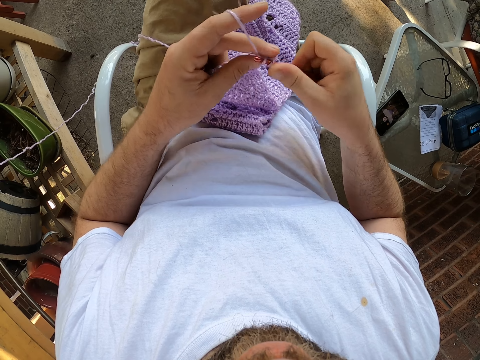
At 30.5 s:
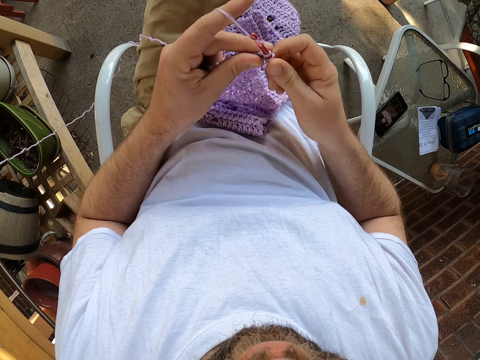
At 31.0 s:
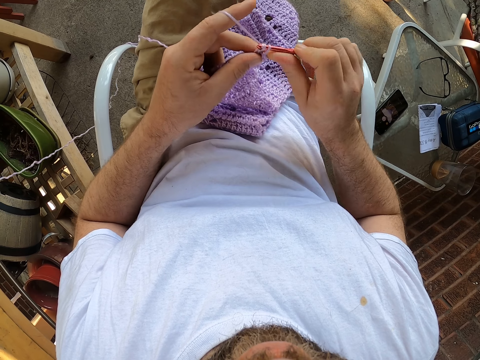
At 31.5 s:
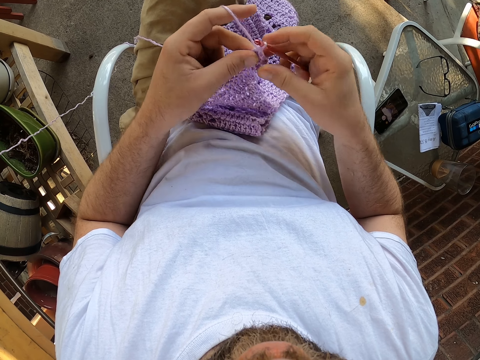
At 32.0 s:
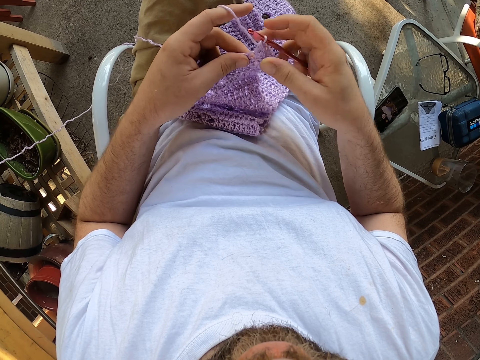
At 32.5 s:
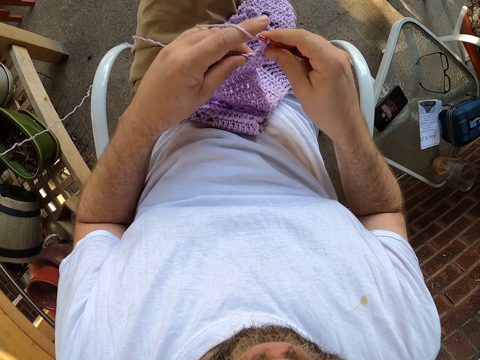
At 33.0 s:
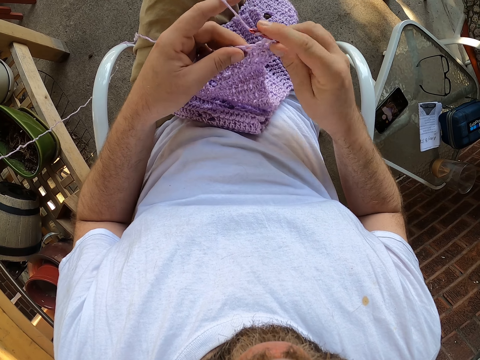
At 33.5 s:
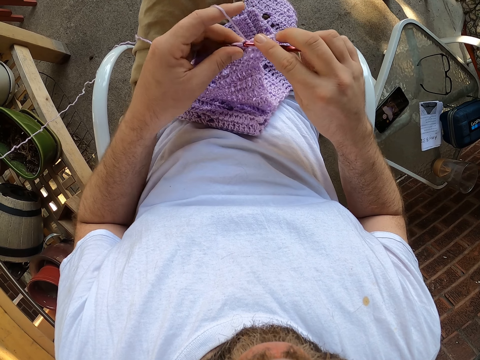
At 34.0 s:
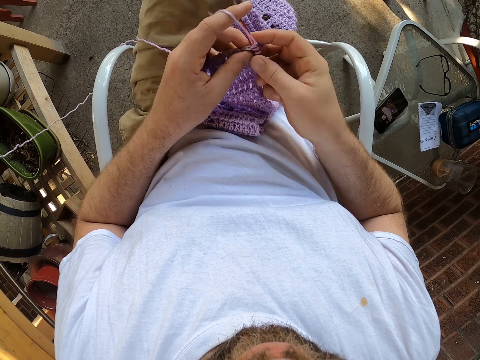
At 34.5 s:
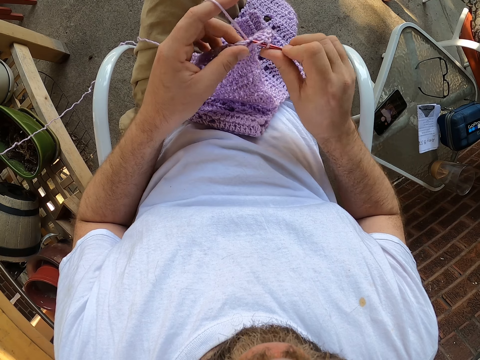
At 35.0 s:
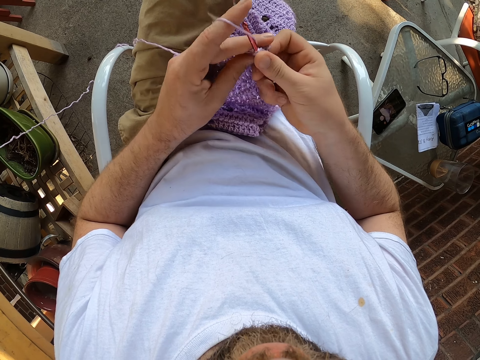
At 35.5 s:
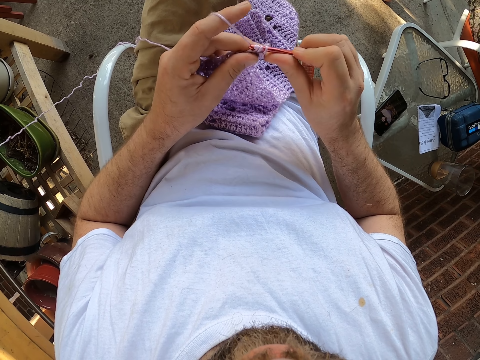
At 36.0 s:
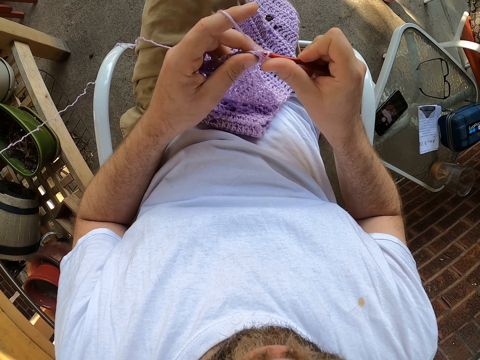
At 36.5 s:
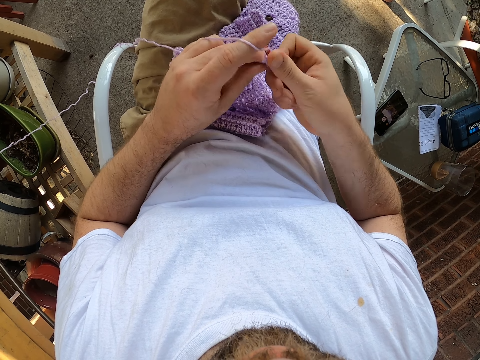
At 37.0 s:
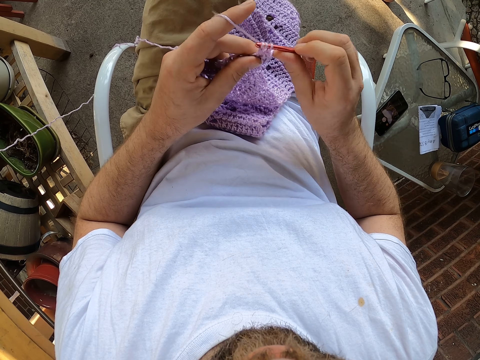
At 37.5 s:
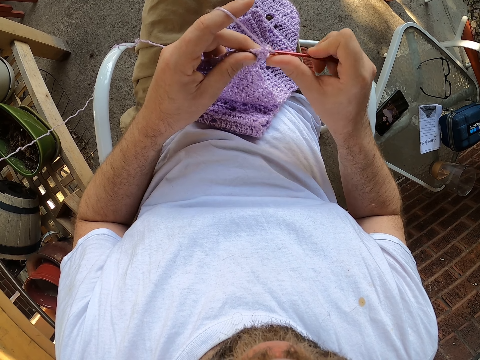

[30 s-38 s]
The camera wearer straightens a fabric. They knit the fabric.

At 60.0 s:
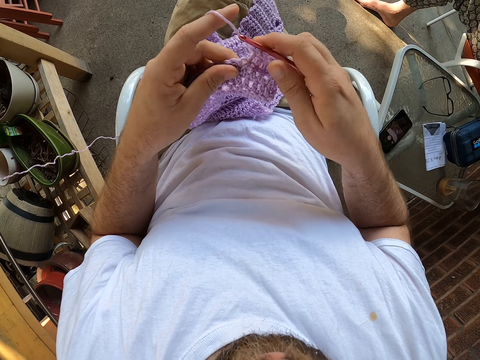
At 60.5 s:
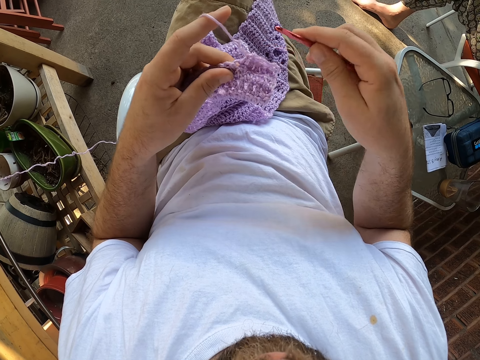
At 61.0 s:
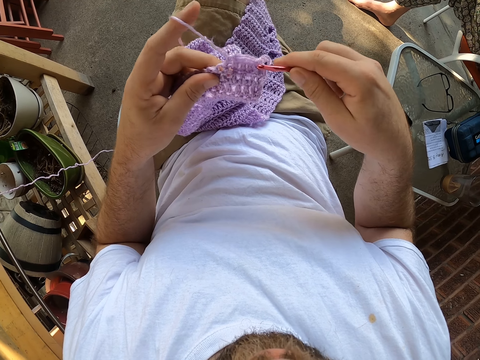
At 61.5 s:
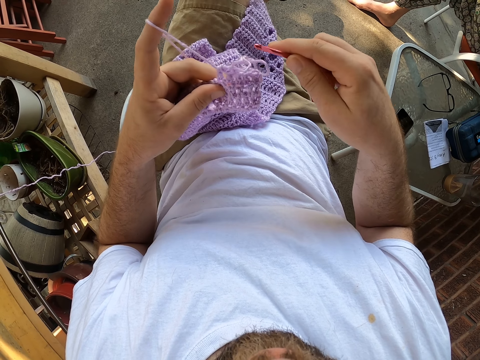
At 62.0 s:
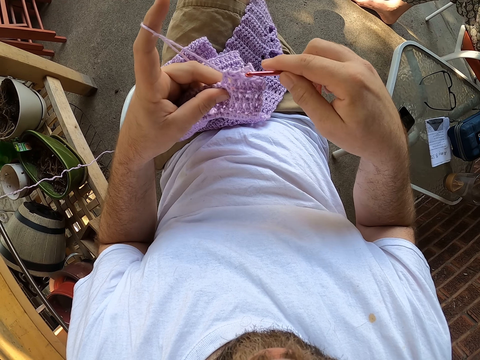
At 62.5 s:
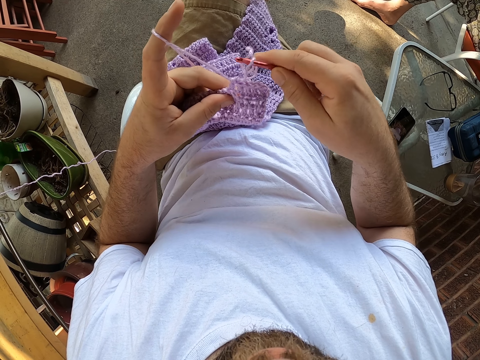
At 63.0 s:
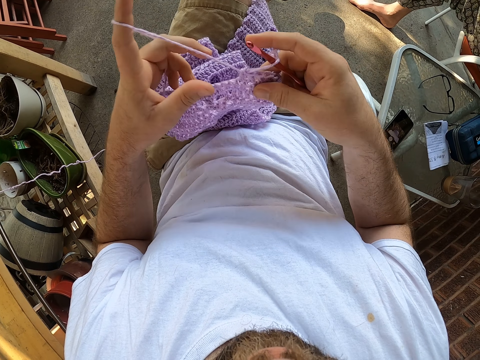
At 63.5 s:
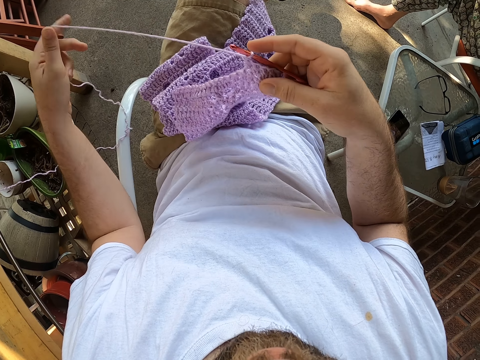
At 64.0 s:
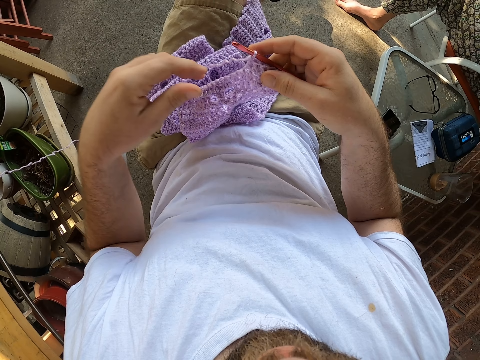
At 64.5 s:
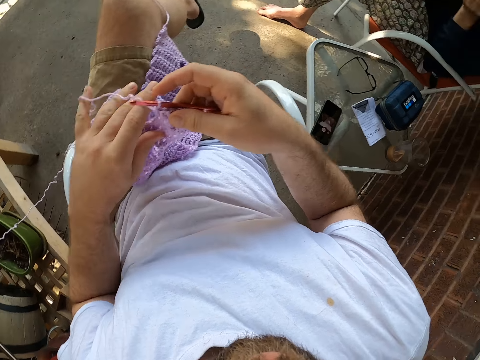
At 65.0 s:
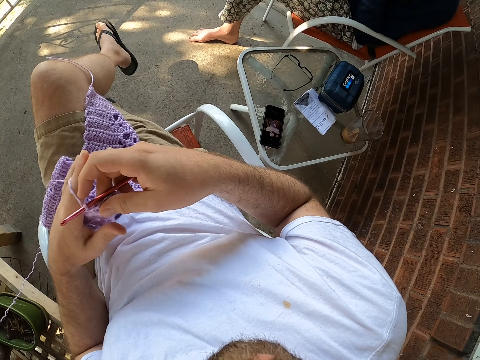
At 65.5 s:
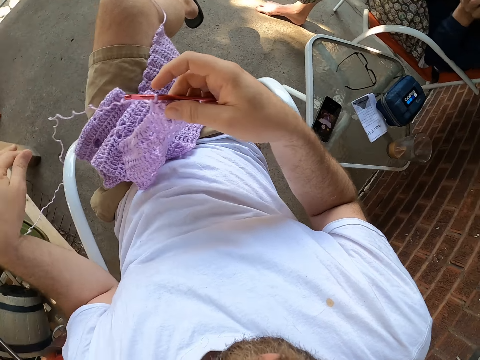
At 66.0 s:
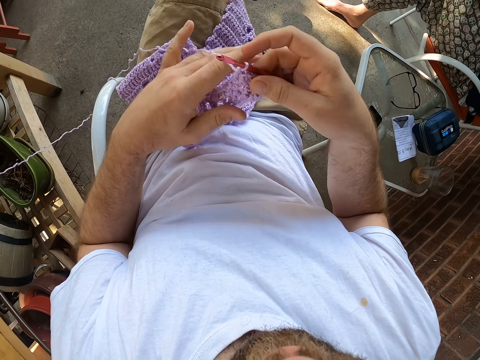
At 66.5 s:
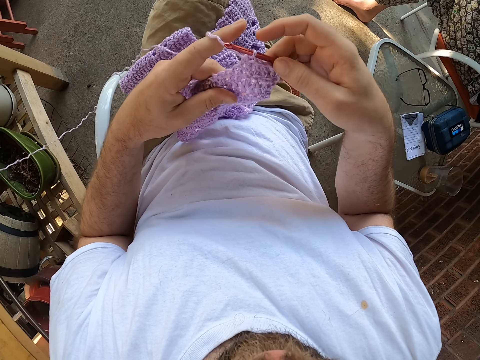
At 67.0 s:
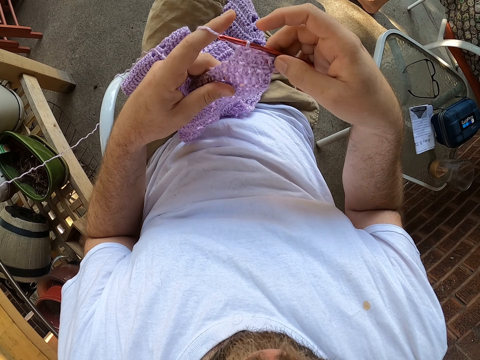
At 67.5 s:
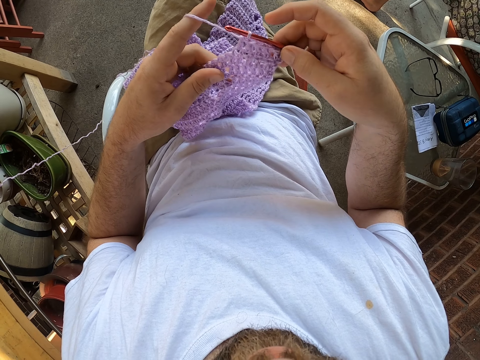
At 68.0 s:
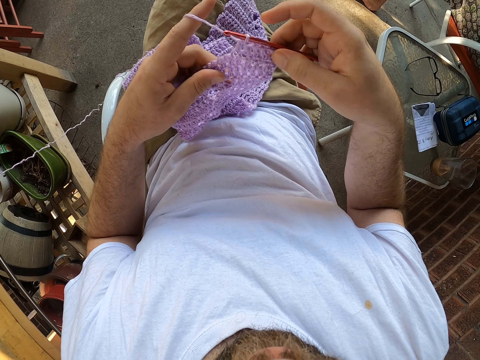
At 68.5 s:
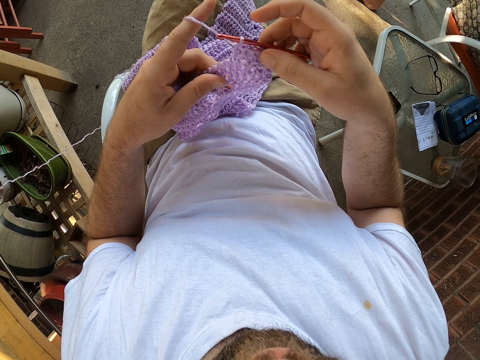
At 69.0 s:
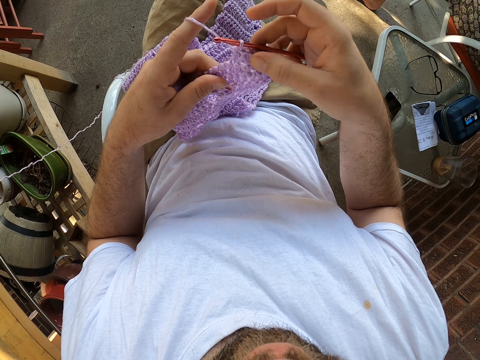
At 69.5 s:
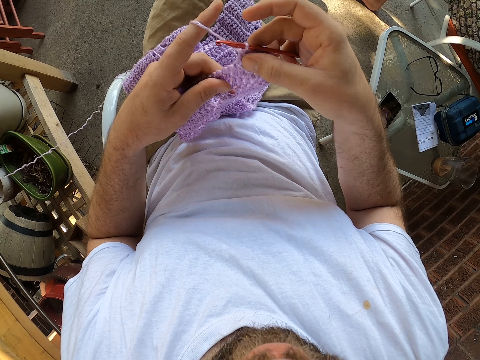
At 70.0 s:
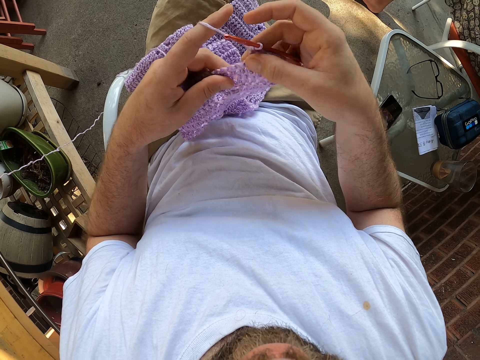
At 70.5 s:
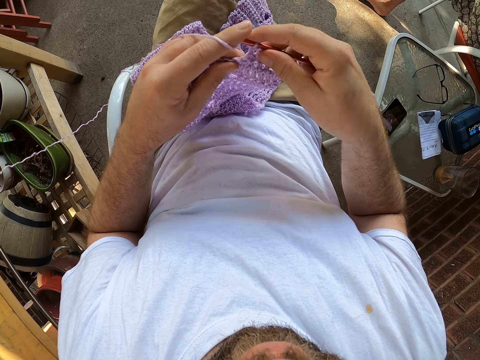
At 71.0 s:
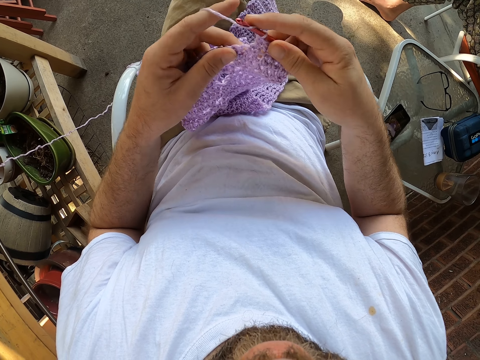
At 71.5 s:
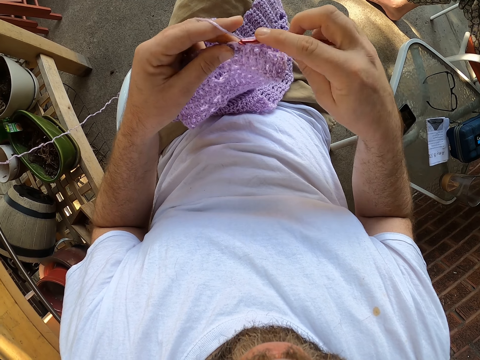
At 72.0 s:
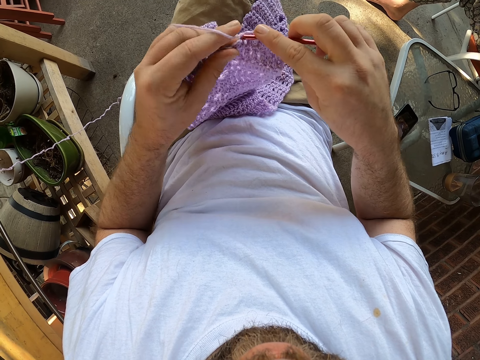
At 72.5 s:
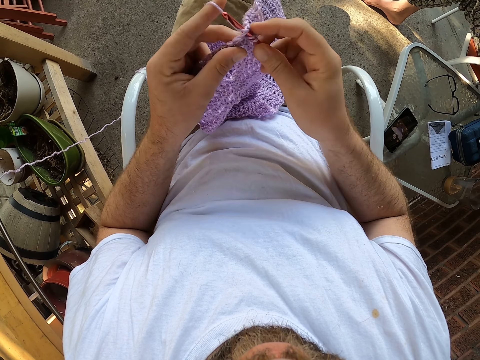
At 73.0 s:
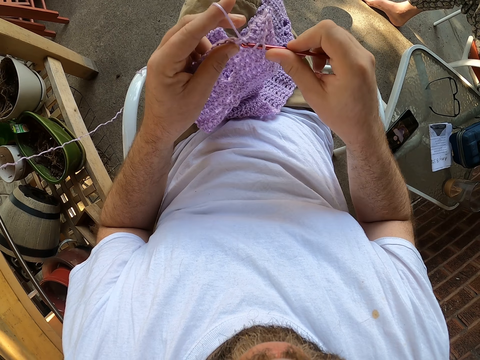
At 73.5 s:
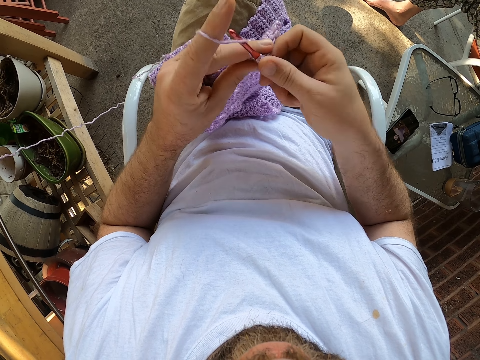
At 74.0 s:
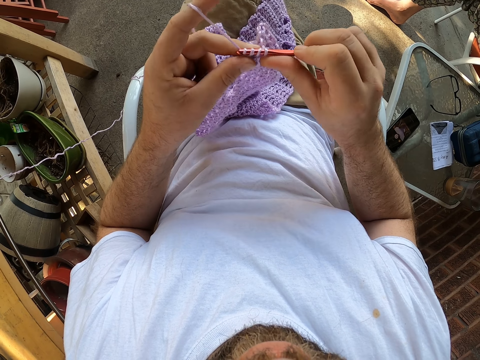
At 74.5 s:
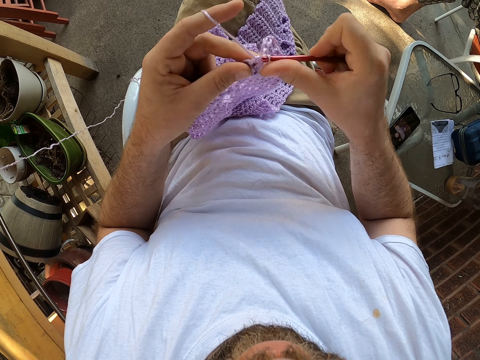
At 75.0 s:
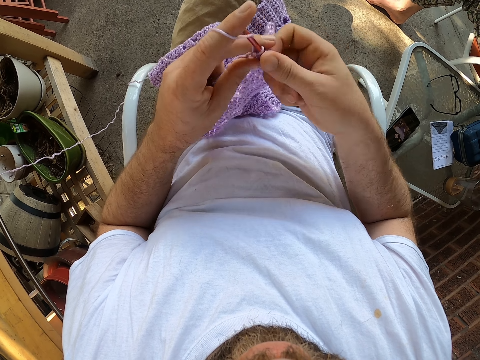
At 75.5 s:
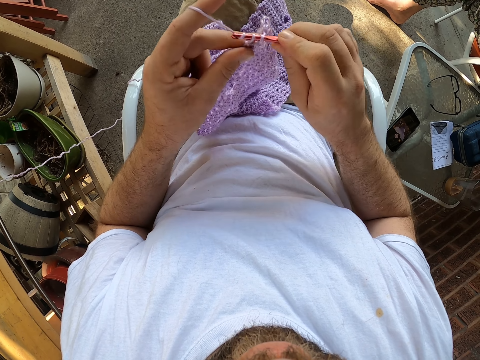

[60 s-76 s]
The camera wearer fixes the knitting pin back into the knitted cloth with his right hand. He straightens a thread. He inserts a needle in the thread. He pulls the knitting thread with his left hand. He straightens the thread. He rolls the thread on the fingers. He drops the thread from the fingers. He rolls the thread on the fingers. He counts some space on the knitted cloth with his right hand. He continues knitting the cloth using the knitting pin and thread in his hands.

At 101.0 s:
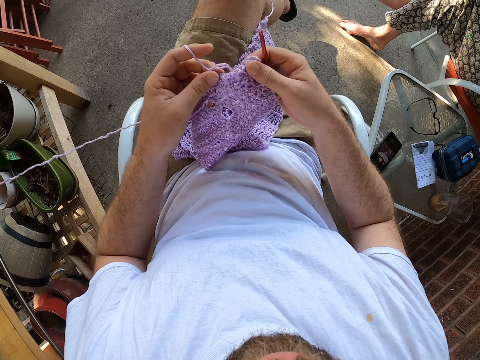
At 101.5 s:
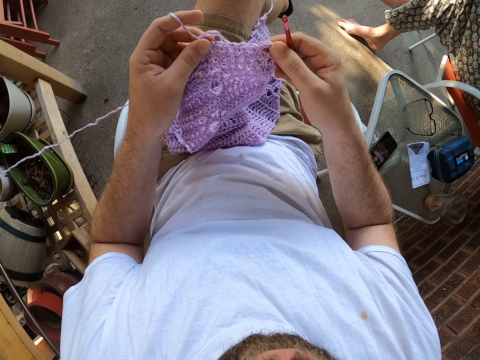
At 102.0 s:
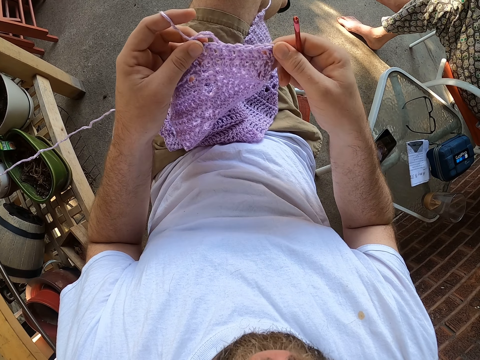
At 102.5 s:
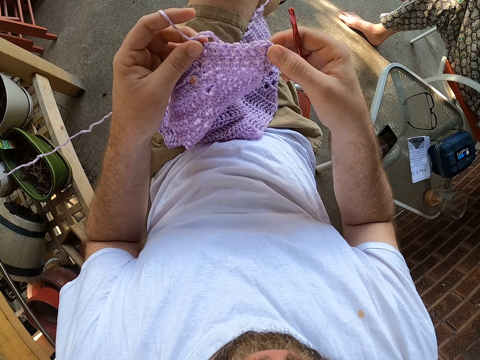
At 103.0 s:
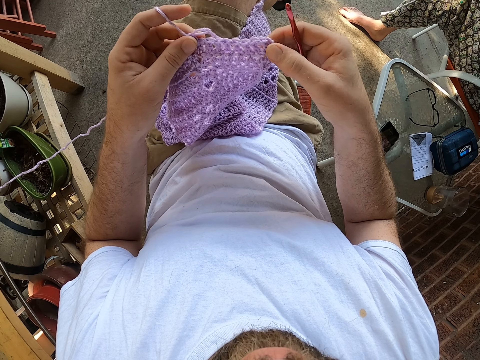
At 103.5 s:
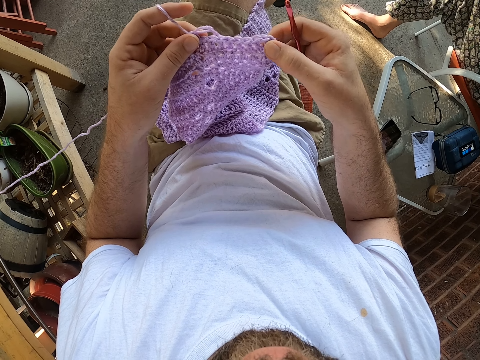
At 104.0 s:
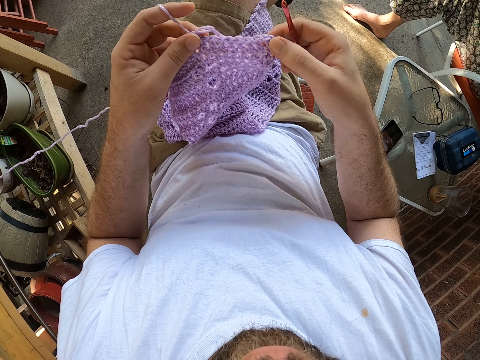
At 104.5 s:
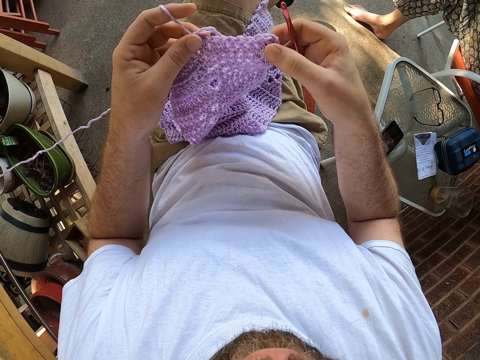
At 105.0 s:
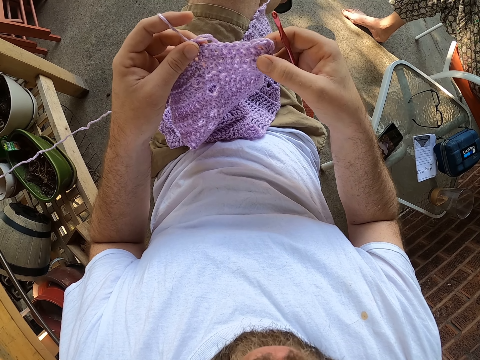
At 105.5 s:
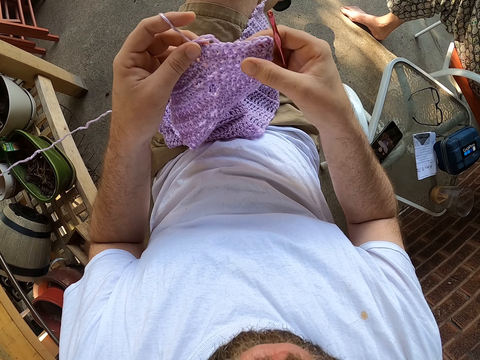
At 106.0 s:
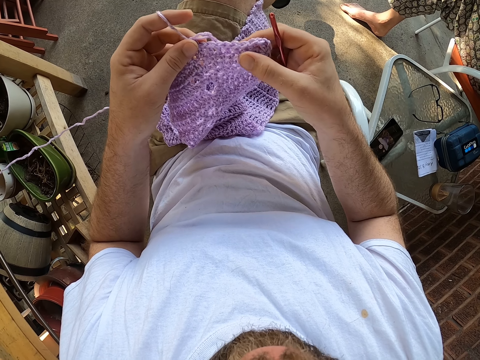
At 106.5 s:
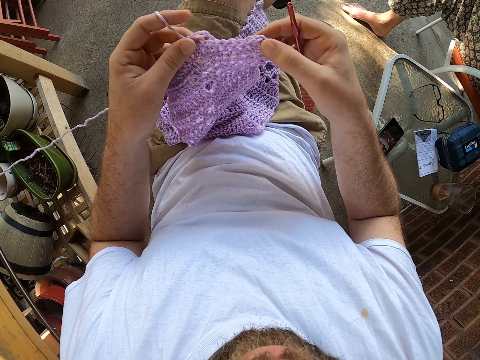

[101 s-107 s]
The camera wearer counts the stitches.
